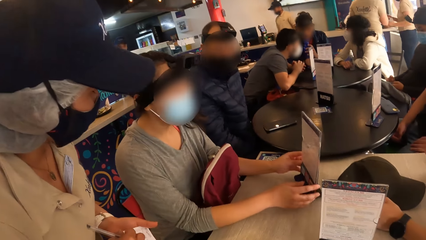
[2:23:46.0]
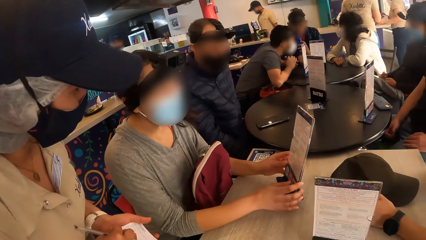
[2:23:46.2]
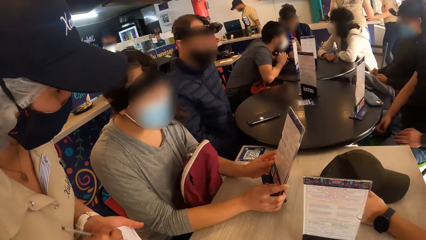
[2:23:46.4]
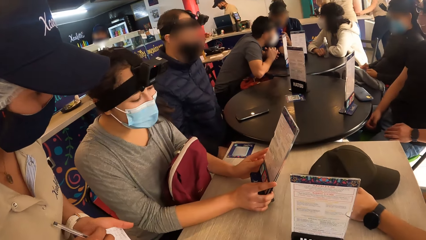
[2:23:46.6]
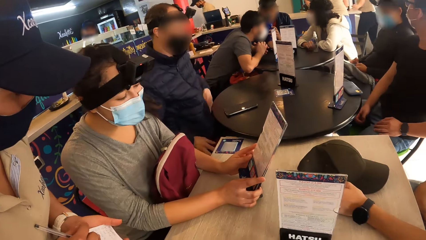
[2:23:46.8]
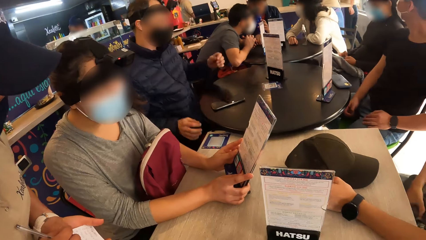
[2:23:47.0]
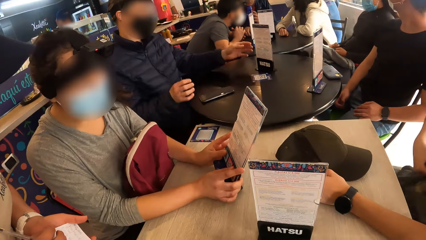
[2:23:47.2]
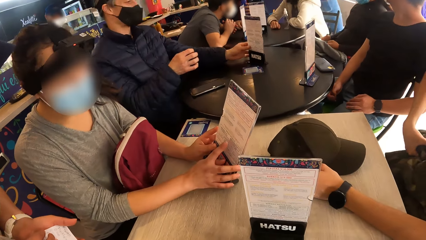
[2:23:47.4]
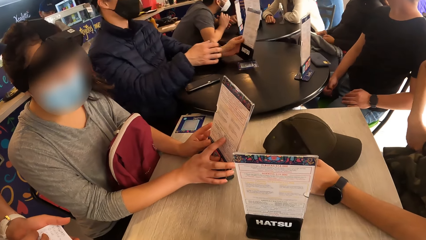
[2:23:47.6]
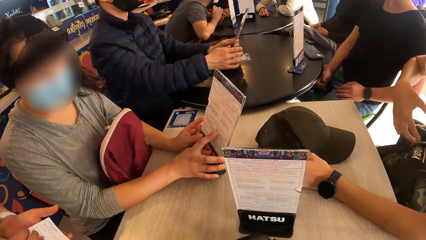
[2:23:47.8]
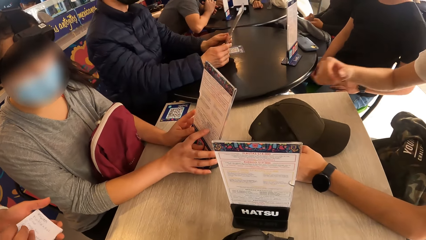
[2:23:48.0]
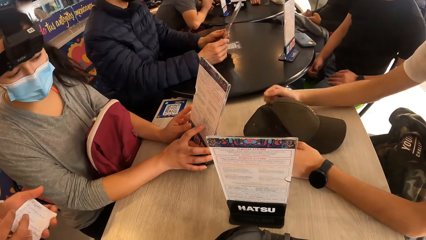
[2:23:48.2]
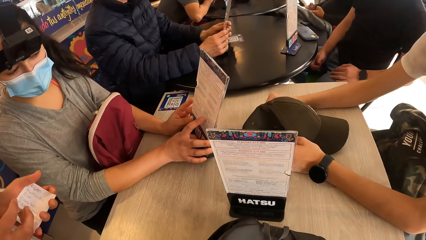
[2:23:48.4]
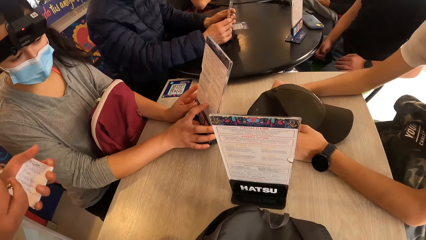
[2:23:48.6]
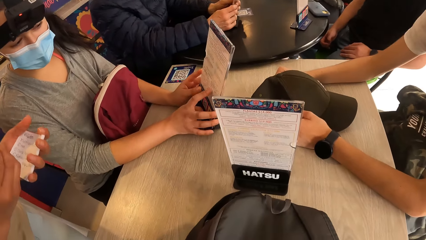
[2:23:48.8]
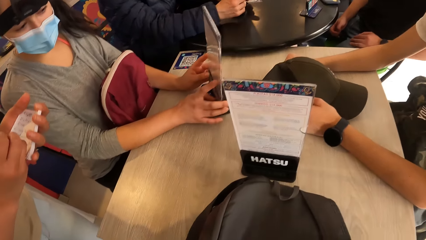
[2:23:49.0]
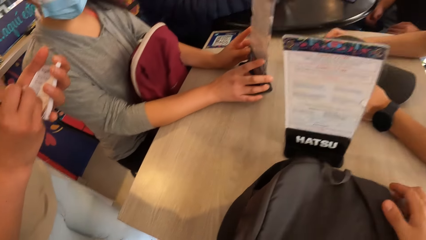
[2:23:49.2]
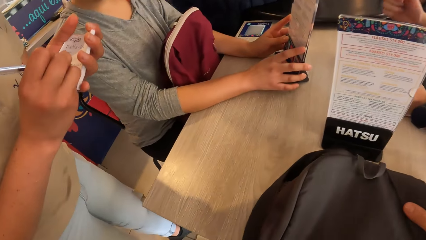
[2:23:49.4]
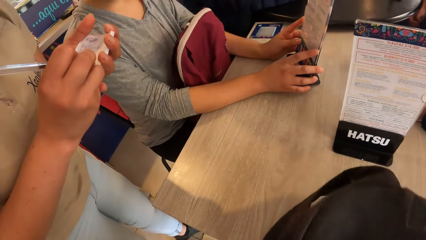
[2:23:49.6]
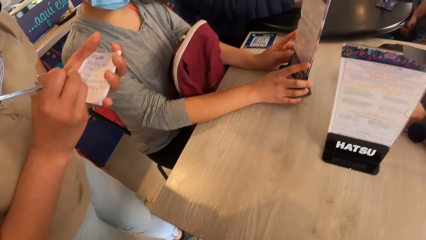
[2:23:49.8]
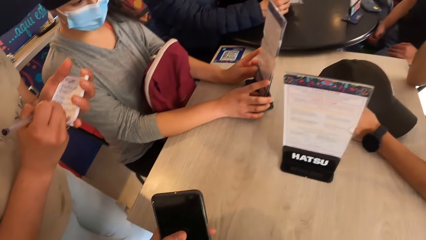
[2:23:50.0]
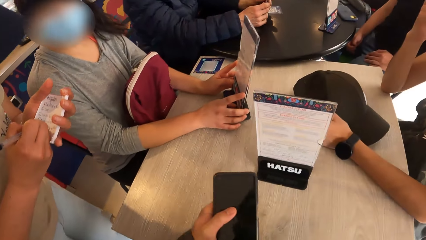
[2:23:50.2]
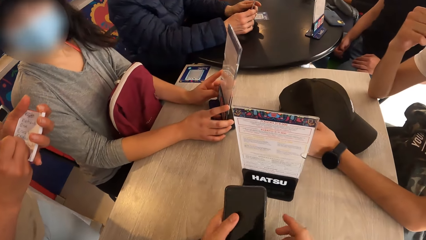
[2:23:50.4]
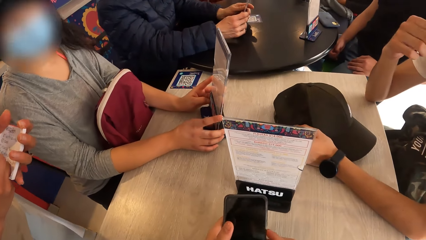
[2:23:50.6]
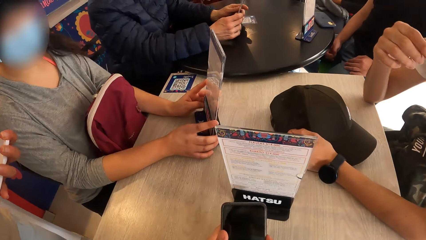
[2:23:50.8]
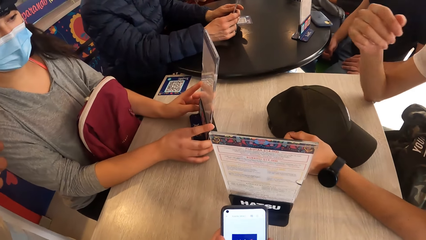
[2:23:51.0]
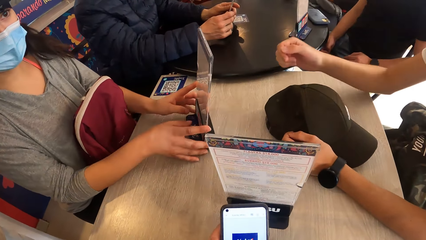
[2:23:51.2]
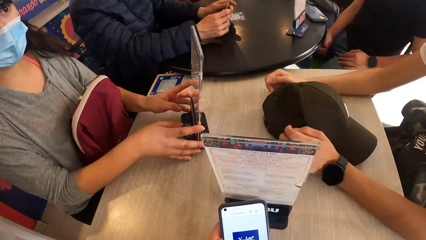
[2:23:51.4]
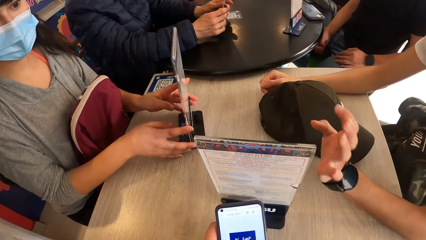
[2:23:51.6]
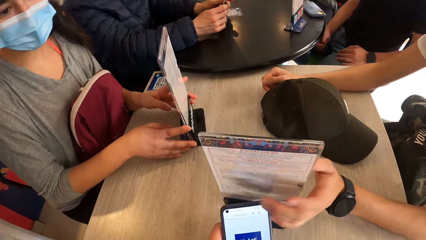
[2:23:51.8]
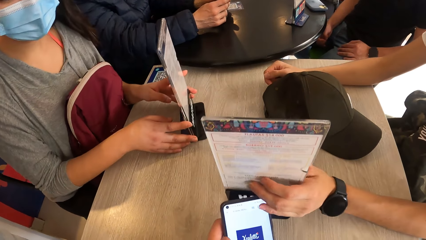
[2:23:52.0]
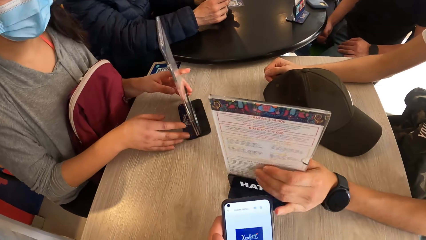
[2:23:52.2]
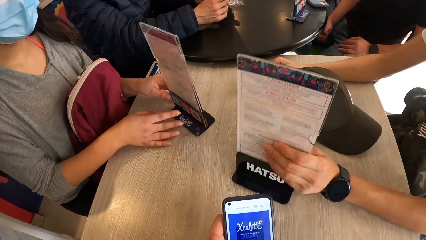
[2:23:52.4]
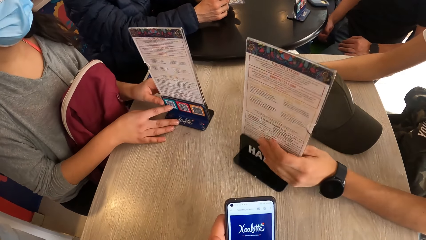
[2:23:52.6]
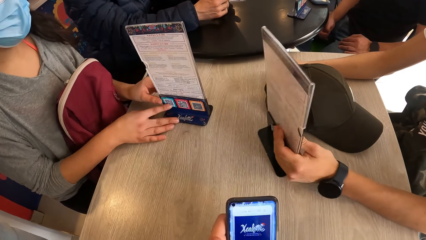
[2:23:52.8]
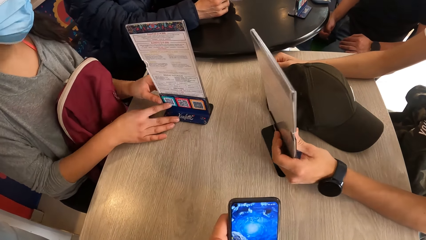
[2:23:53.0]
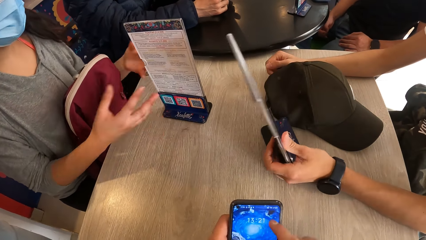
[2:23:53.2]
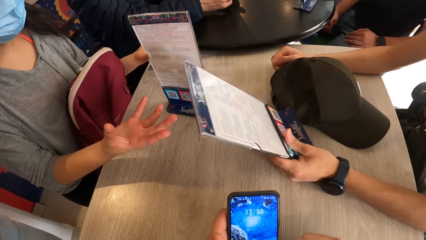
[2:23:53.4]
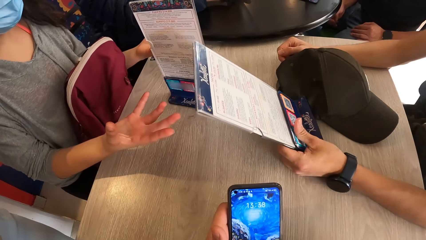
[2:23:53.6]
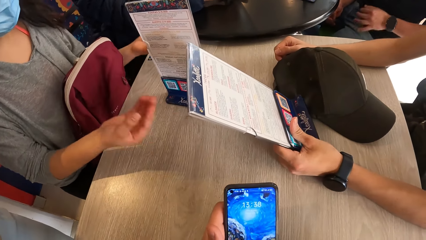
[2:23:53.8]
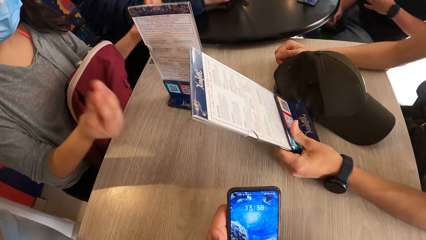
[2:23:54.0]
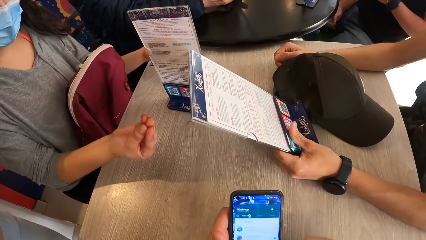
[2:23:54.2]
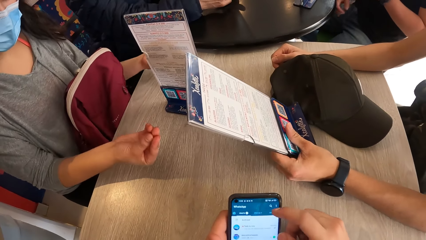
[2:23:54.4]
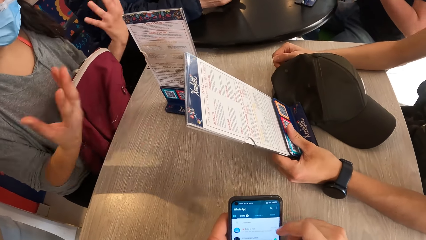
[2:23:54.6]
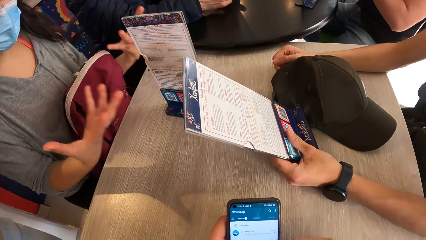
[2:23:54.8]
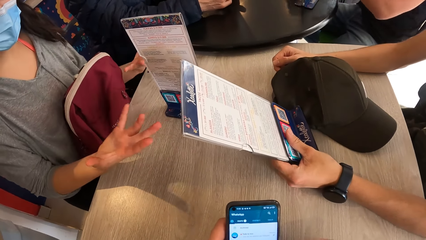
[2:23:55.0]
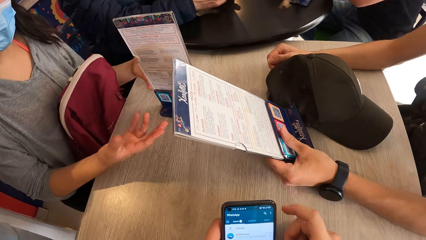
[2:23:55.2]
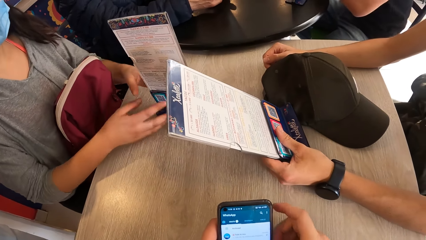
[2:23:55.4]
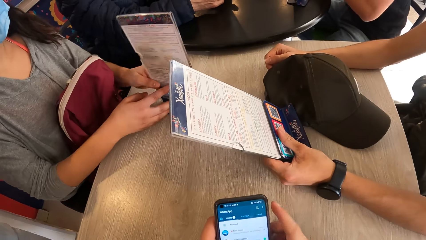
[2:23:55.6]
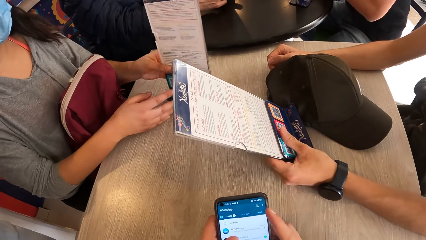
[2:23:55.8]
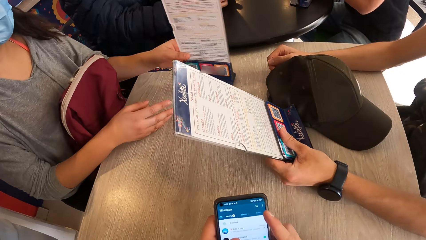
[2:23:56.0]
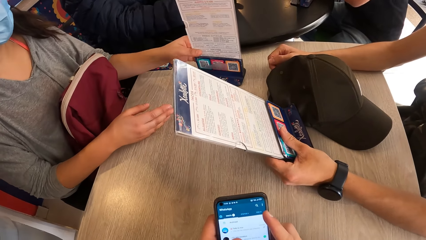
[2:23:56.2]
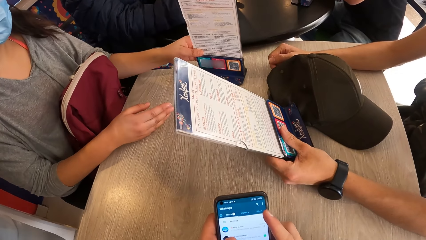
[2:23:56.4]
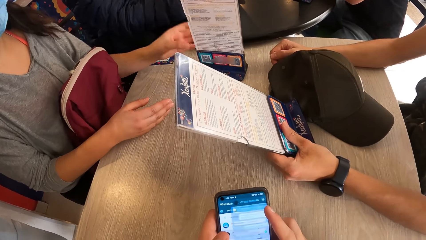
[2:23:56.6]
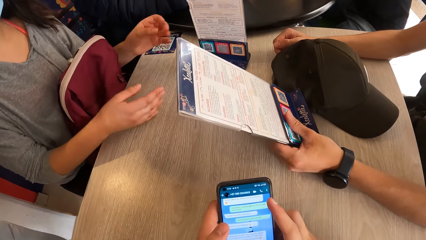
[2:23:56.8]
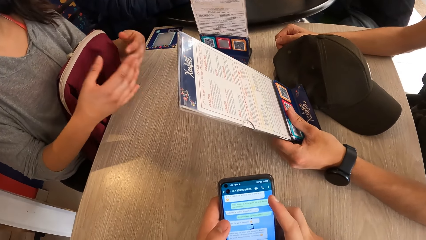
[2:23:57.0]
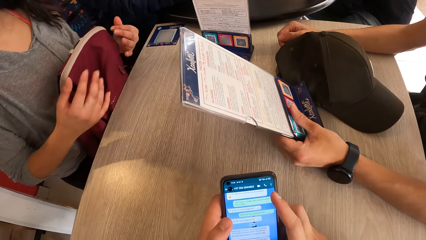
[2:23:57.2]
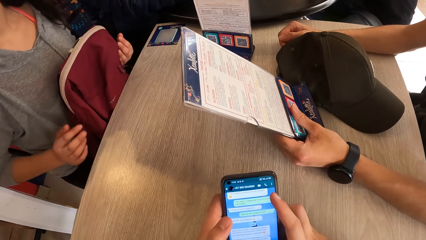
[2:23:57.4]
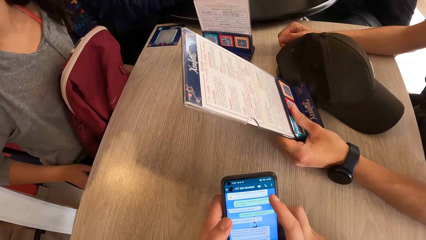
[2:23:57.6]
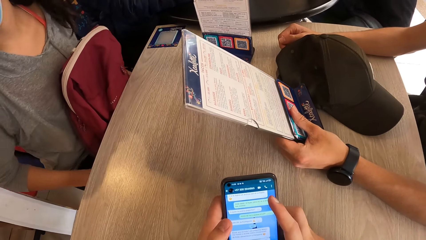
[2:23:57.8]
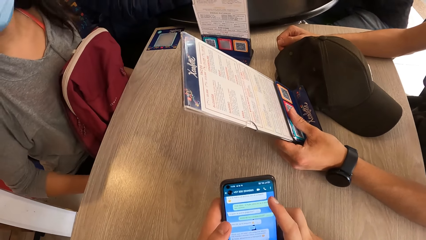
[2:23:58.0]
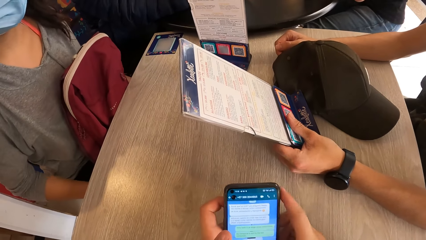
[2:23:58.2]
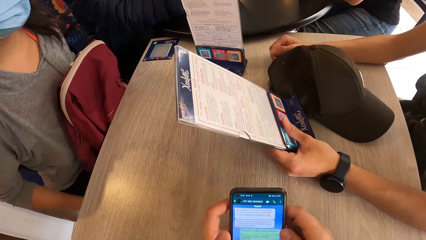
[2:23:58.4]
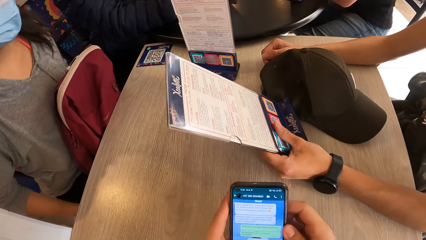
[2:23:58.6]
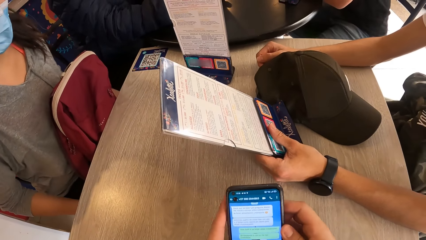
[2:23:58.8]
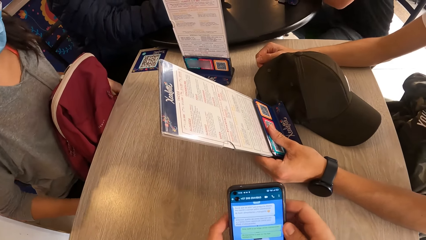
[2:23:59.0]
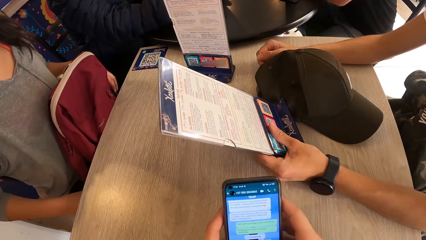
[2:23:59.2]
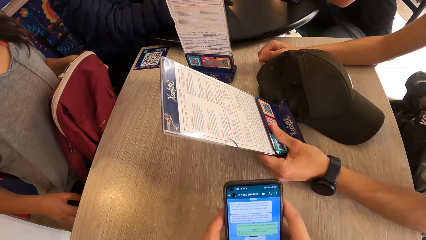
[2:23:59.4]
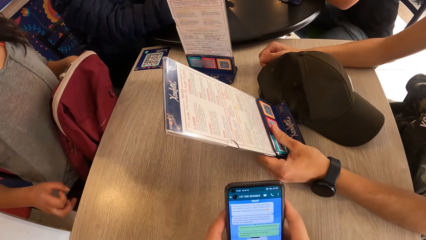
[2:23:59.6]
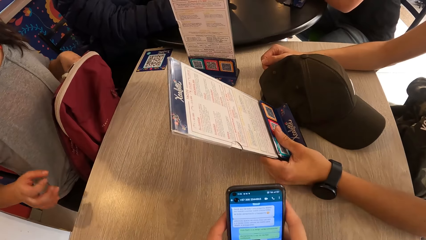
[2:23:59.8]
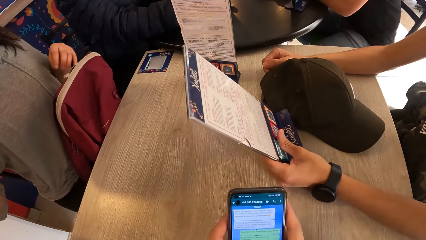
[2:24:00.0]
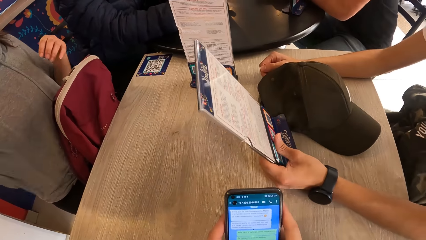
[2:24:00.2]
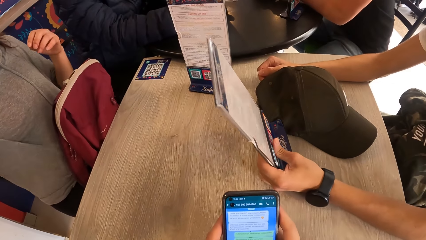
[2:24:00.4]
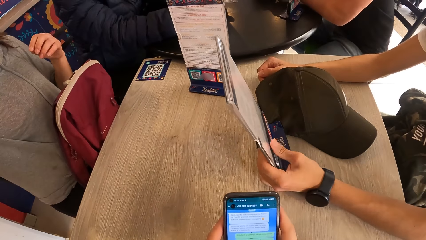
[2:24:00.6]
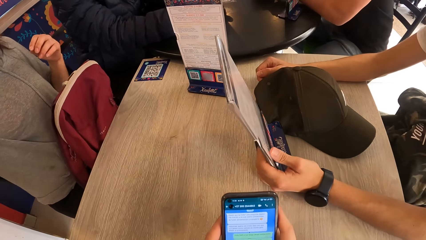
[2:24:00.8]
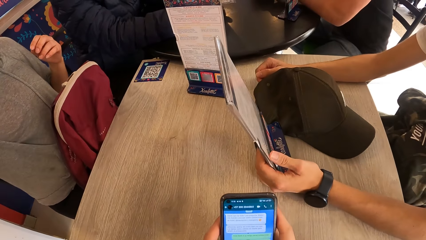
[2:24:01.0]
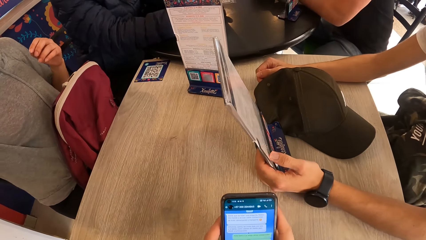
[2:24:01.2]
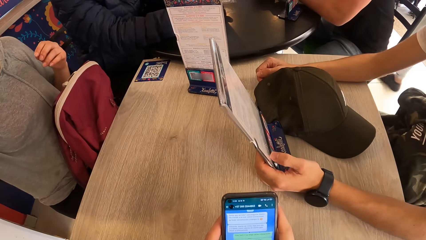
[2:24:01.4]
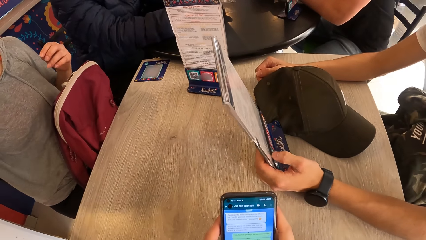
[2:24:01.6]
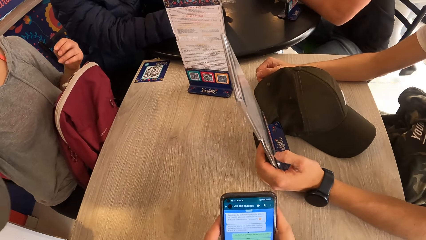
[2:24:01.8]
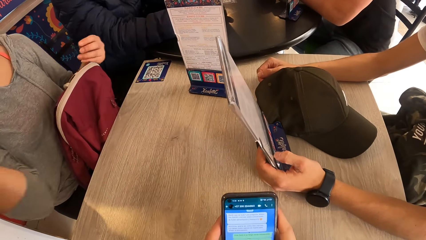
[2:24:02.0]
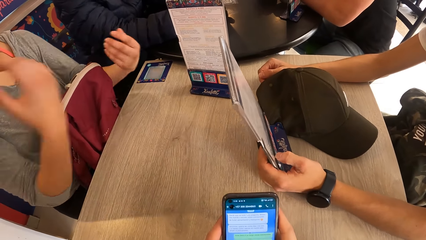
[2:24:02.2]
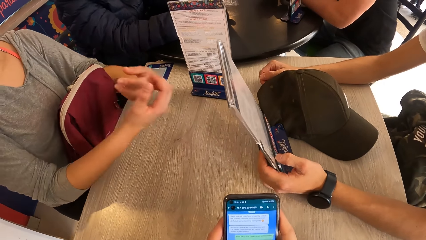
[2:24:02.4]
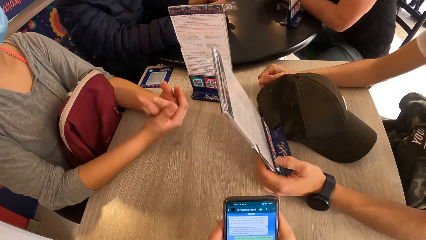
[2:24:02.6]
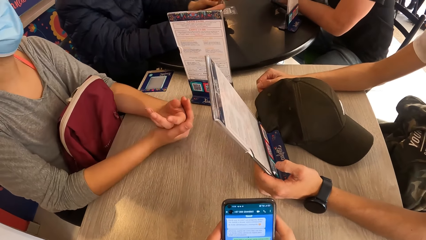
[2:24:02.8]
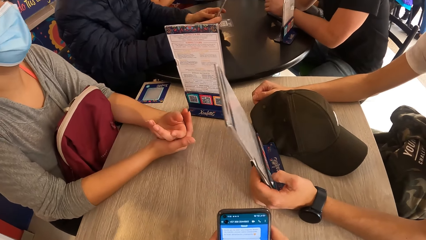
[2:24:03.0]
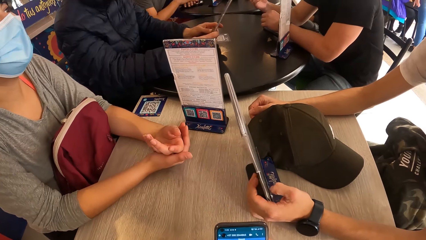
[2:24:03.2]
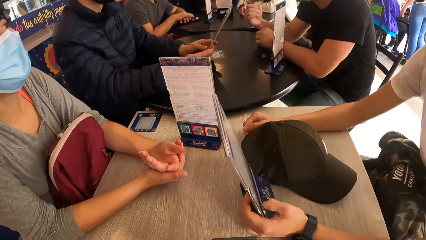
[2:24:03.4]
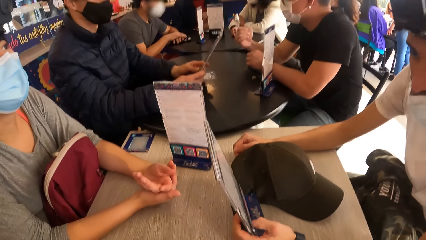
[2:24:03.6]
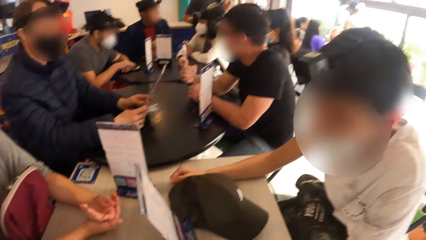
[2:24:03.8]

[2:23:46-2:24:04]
A waiter writes on a jotter in her left hand with a pen in her right hand. A woman lifts a menu on a table with both hands. A man picks up a menu on the table with his left hand. The man holds the menu on the table with both hands. The waiter writes on the jotter in her left hand with the pen in her right hand. The camera wearer lifts a bag on the table with his right hand. He adjusts the bag on the table. He holds a phone with his left hand. He operates the phone with both hands. Another man moves the menu on the table with his left hand. He adjusts the menu on the table. The woman makes gestures with both hands. The camera wearer operates the mobile phone. The woman moves the menu on the table with her left hand. The woman adjusts herself on a chair. The camera wearer operates the mobile phone.
